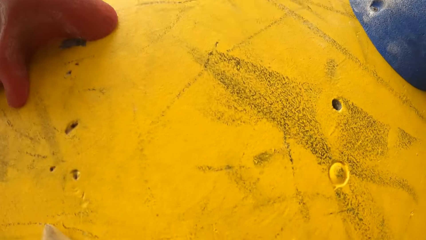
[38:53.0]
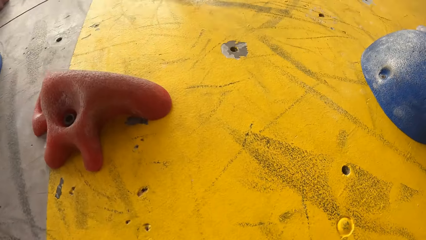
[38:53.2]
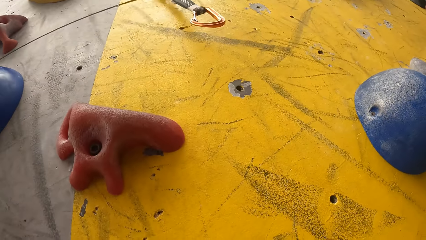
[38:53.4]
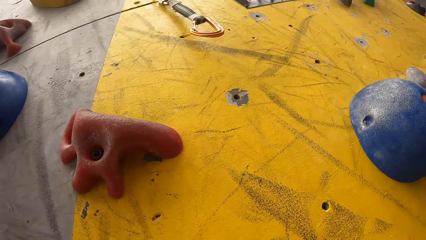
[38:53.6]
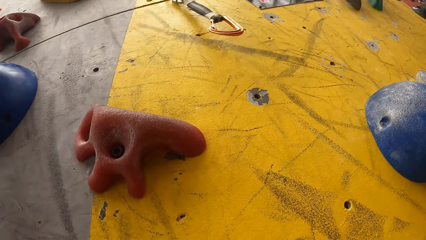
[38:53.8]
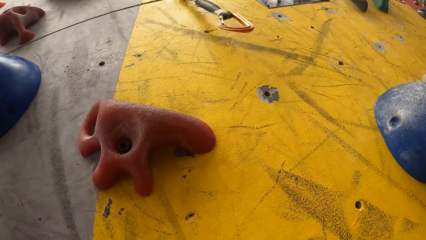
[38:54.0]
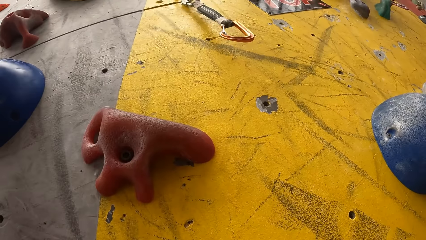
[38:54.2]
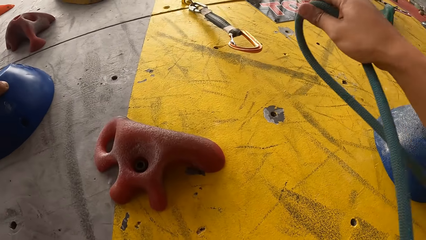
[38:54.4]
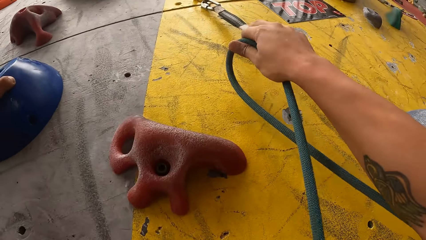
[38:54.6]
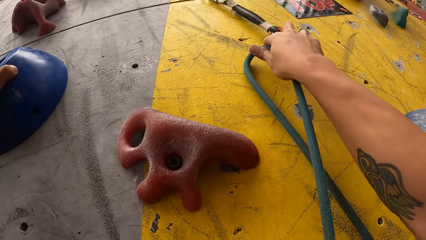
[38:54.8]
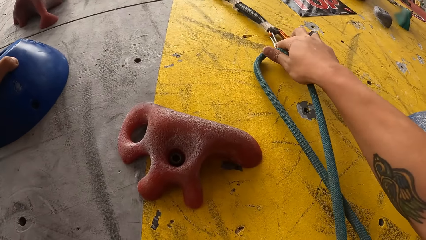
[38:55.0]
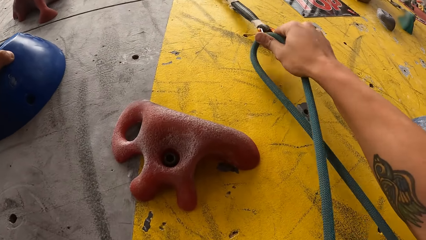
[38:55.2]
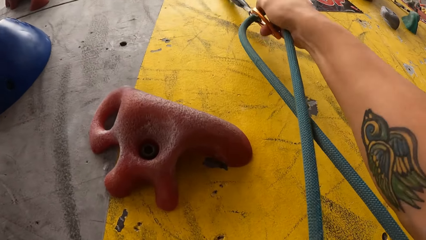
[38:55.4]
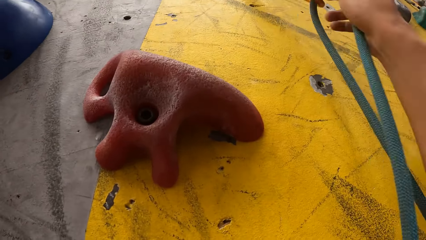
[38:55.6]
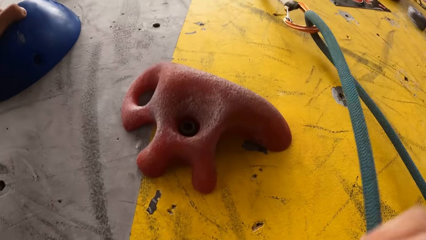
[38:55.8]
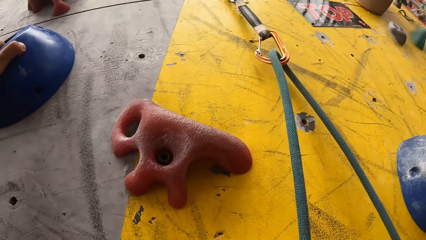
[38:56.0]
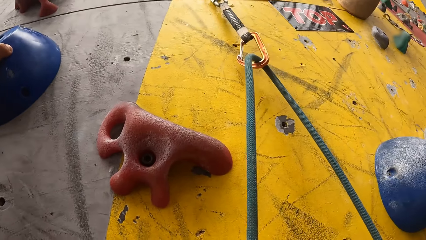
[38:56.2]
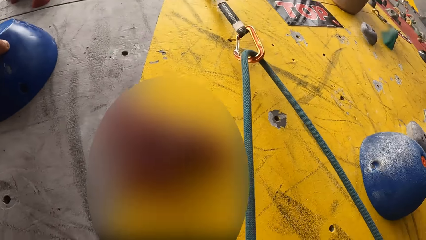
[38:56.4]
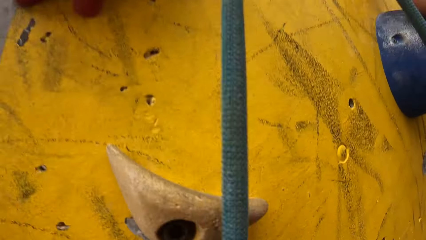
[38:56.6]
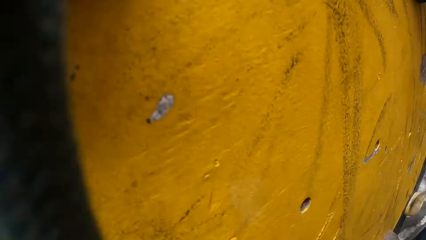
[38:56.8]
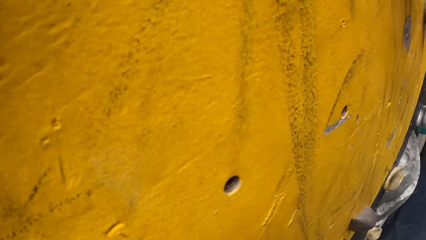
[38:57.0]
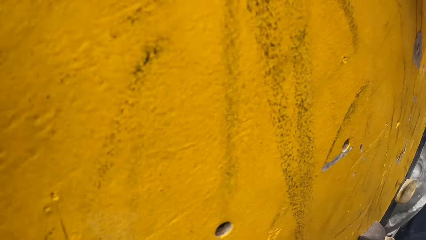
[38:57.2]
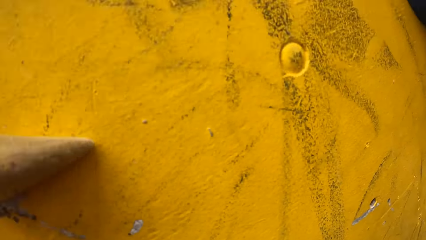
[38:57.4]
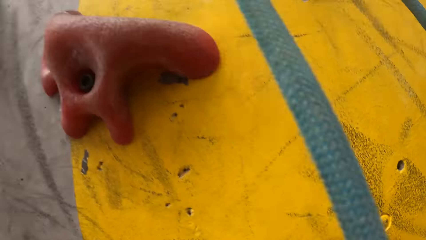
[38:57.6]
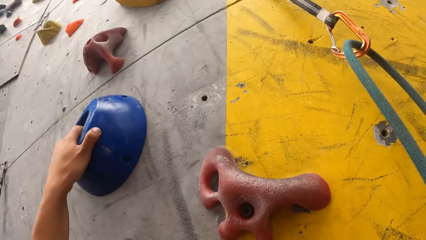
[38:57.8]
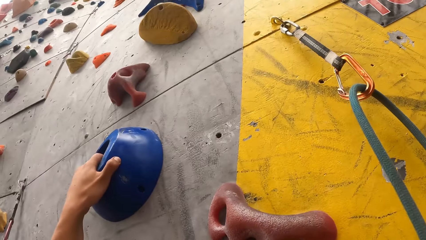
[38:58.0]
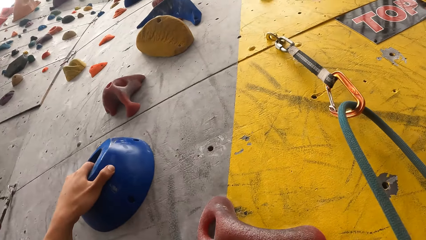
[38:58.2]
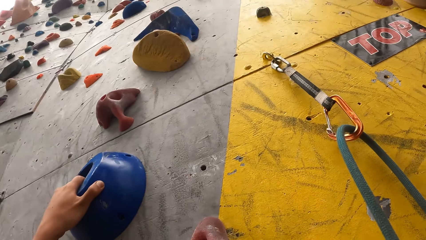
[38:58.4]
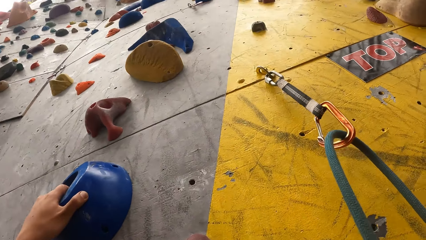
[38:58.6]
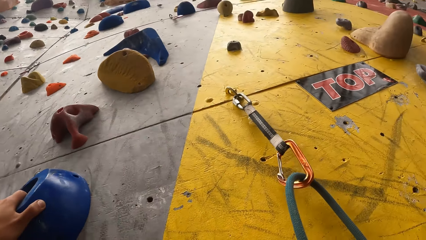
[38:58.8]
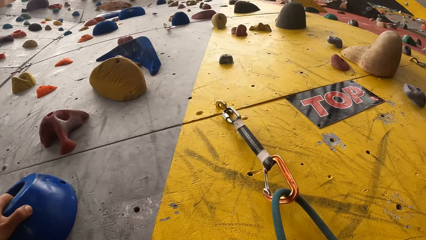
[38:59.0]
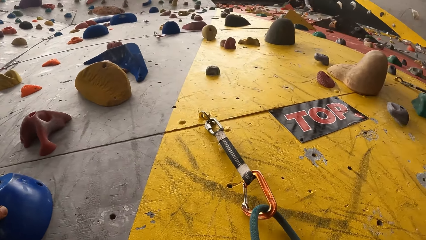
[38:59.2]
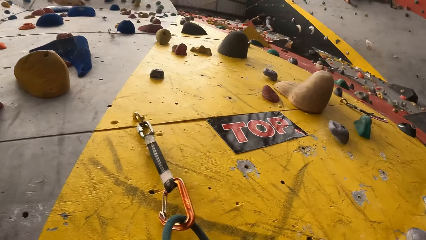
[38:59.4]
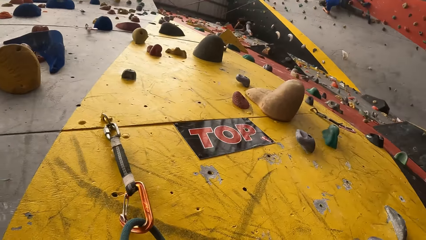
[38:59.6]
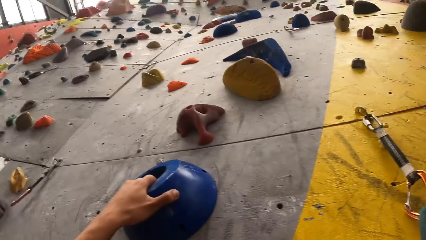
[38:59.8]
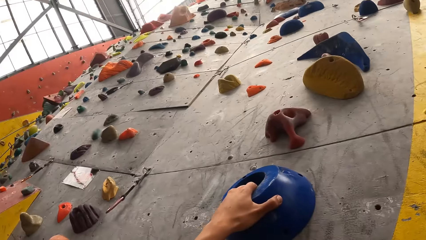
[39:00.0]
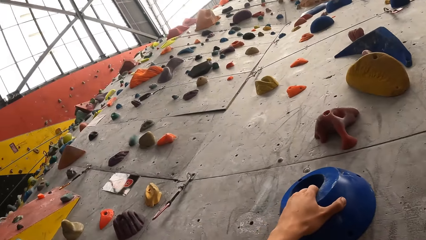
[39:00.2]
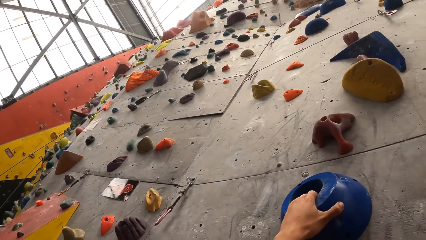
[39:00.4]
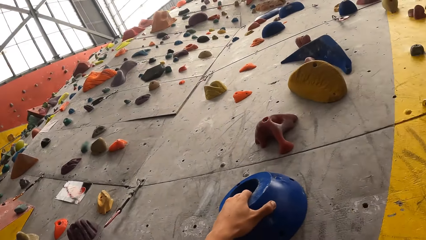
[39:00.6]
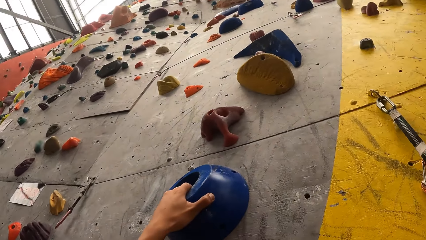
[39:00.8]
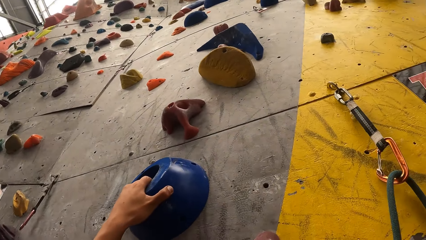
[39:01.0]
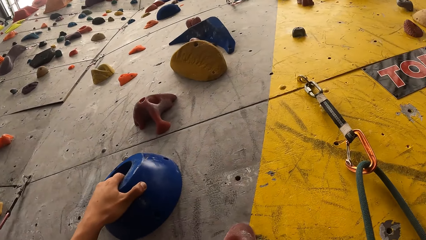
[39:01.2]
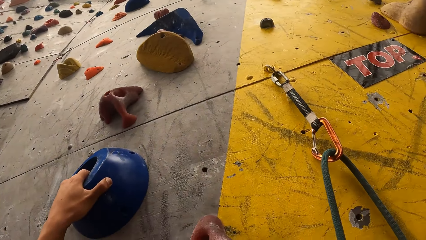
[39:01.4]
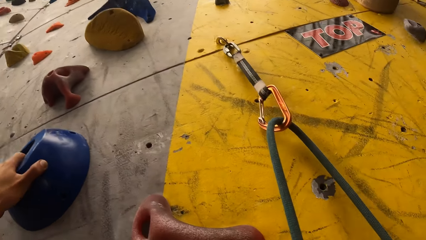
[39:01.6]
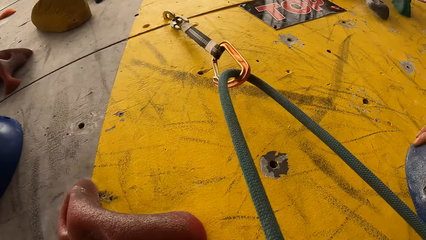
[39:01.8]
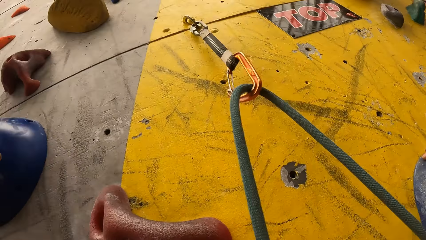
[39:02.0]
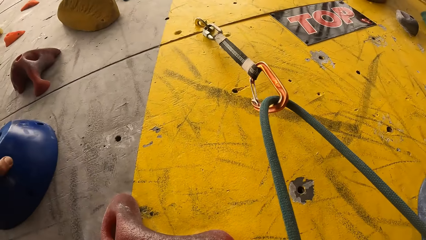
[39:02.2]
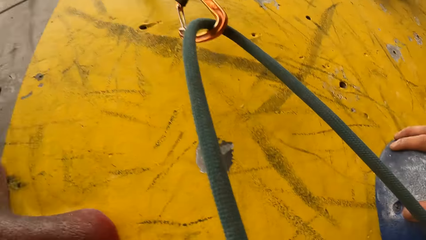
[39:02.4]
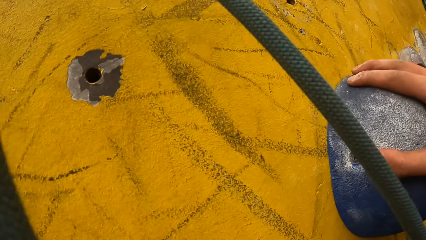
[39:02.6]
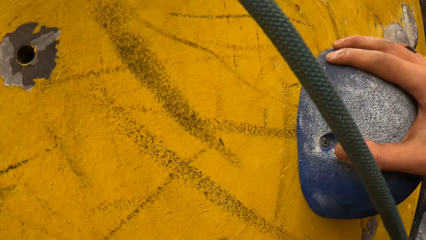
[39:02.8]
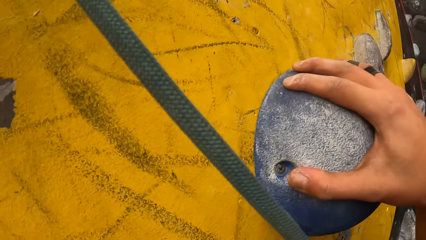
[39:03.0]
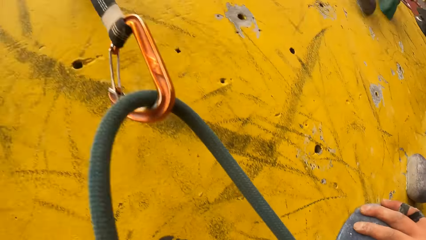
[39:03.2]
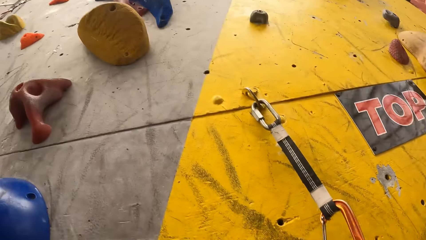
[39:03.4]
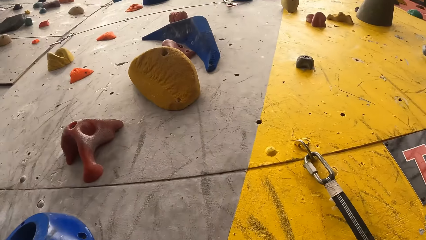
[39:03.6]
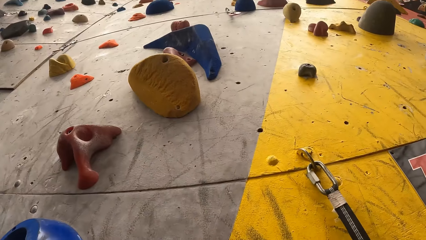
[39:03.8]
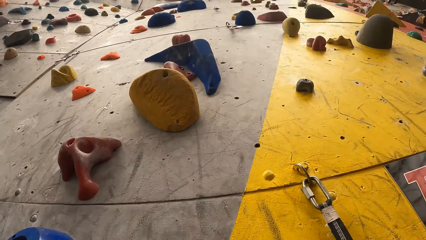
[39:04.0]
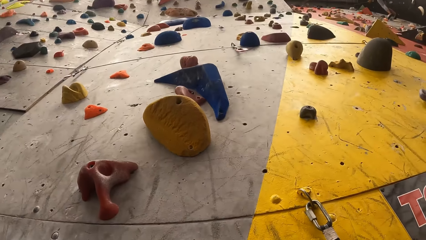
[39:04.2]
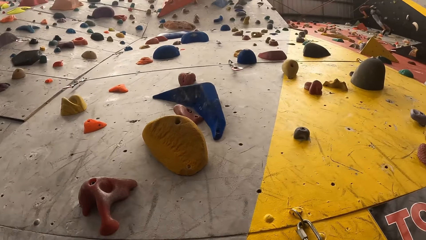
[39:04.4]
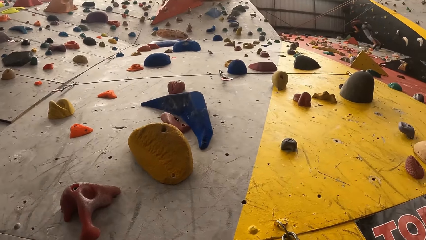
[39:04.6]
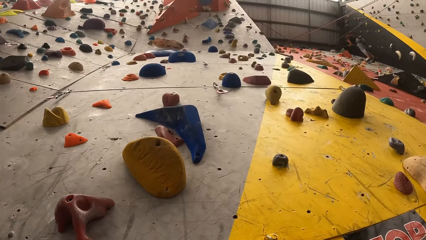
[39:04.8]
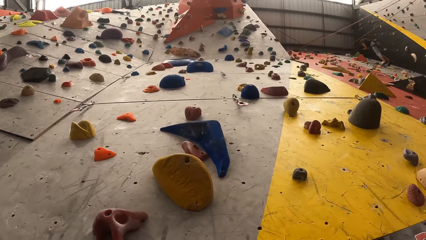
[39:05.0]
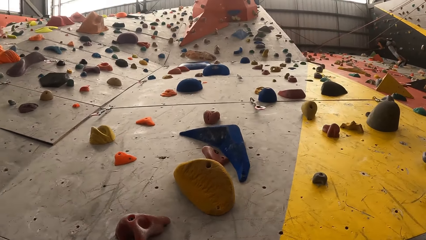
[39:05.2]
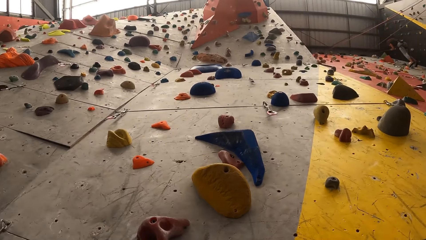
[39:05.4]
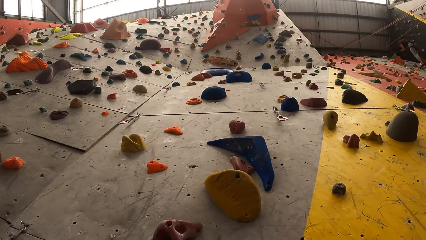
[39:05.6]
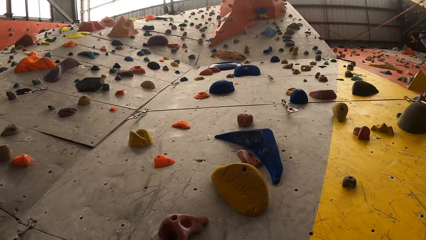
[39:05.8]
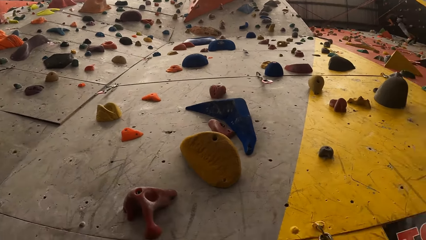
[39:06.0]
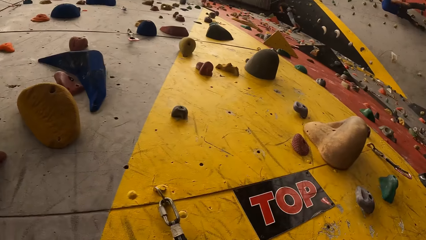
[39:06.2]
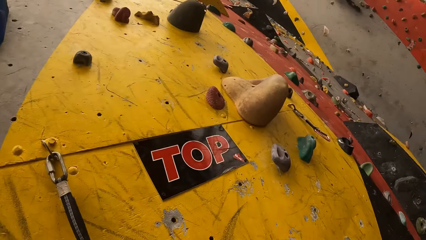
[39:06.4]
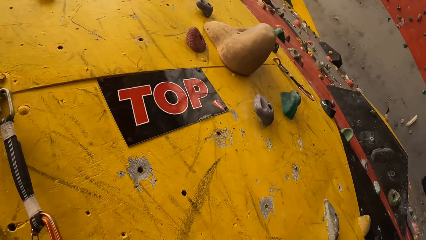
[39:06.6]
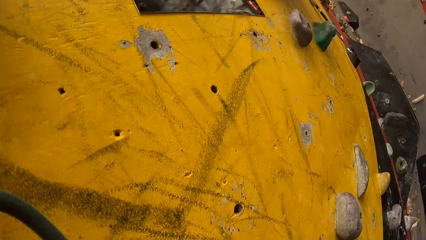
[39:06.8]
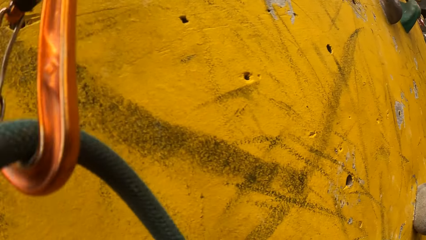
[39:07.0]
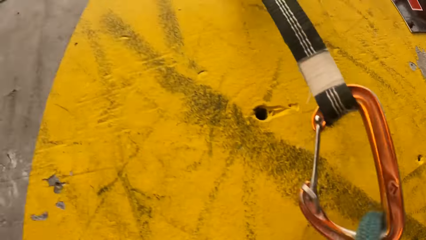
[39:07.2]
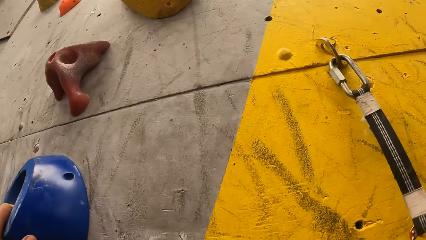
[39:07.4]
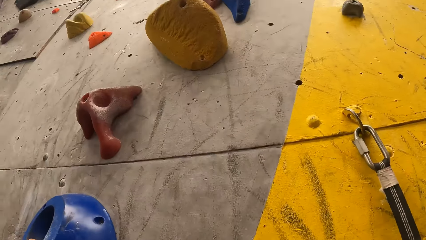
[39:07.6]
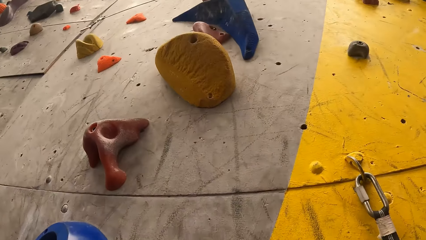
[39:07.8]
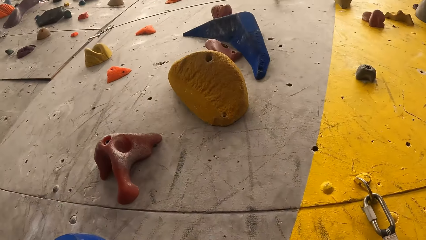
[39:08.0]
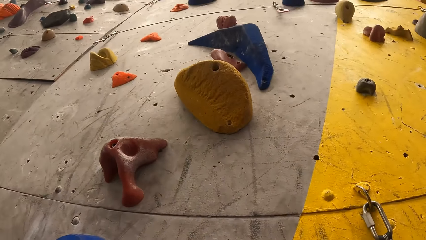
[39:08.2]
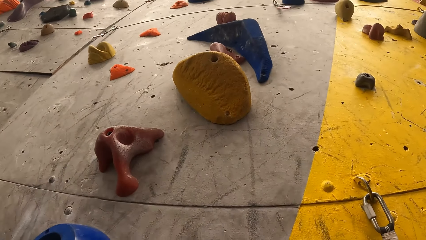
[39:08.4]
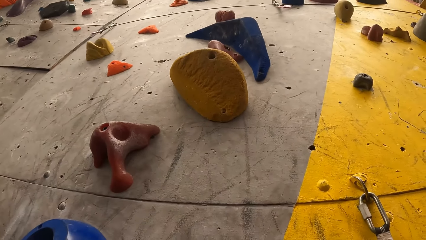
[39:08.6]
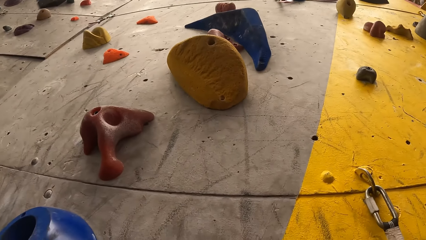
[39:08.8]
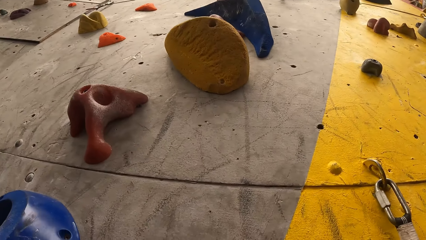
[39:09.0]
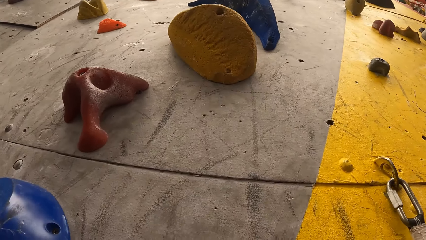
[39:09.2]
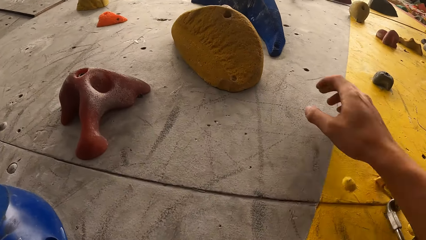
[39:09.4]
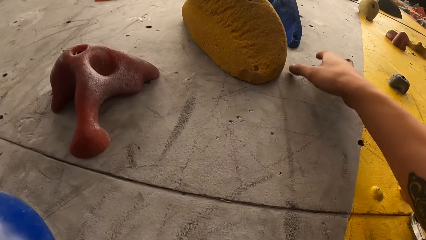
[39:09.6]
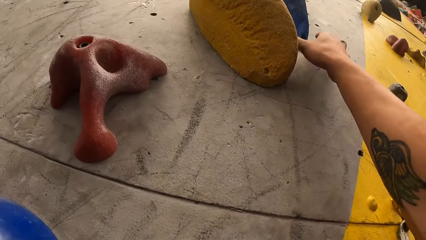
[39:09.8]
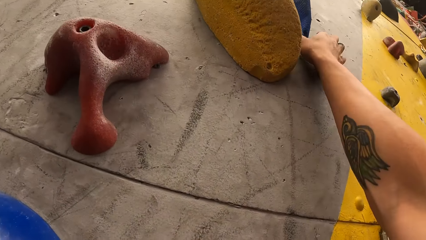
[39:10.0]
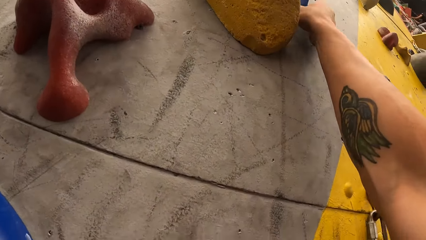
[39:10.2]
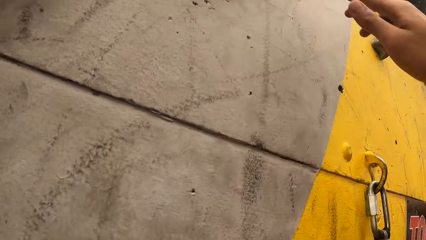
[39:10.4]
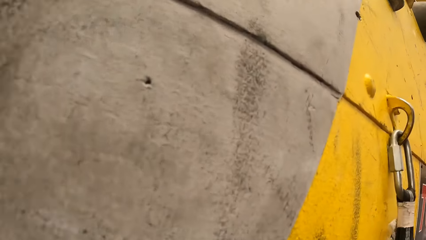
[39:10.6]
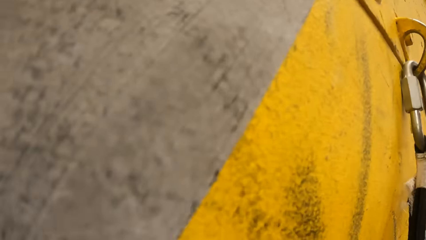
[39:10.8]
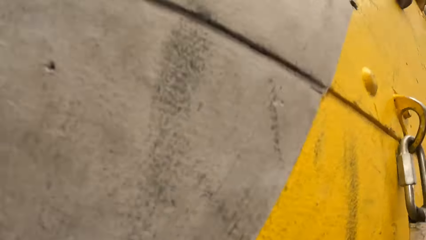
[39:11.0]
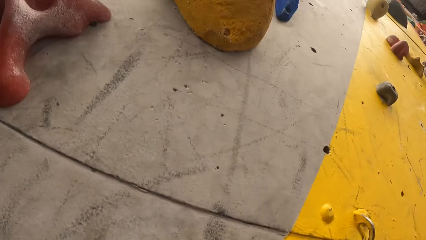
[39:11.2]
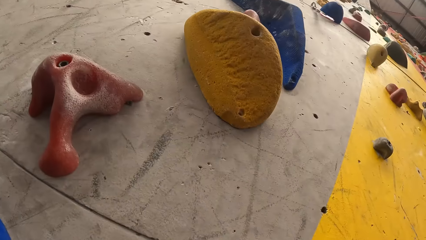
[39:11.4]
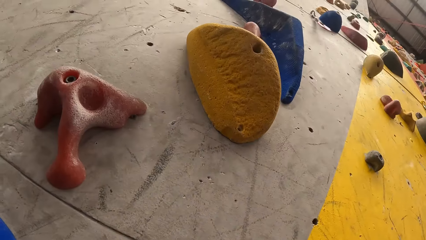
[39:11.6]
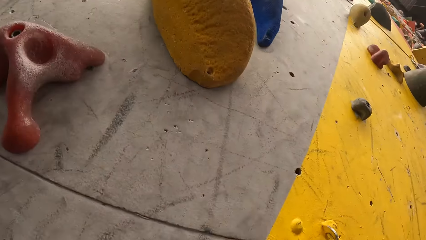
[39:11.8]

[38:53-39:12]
The camera wearer fixes the rope in the quickdraw. They look on the wall. They climb the wall.
